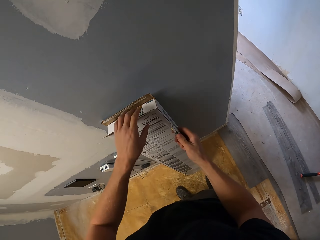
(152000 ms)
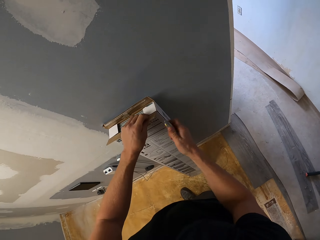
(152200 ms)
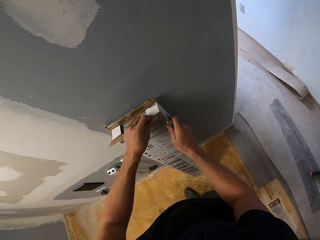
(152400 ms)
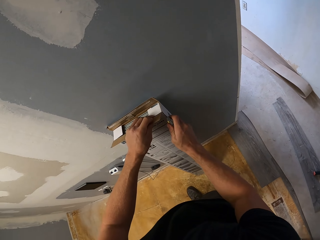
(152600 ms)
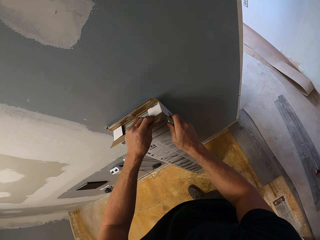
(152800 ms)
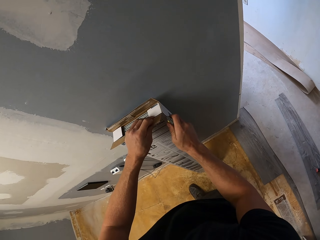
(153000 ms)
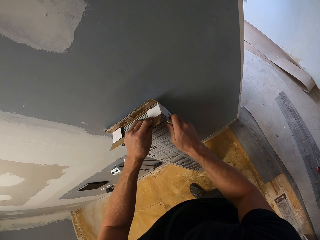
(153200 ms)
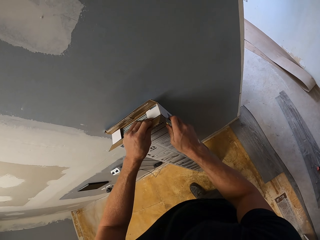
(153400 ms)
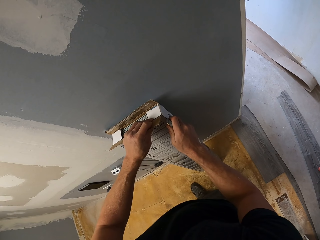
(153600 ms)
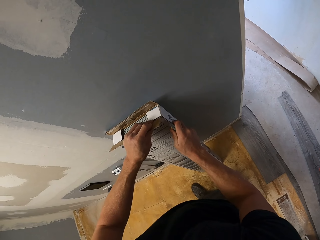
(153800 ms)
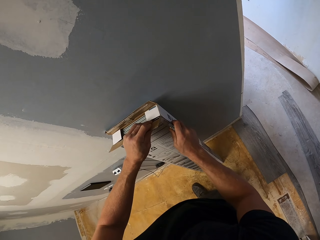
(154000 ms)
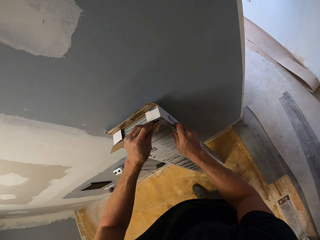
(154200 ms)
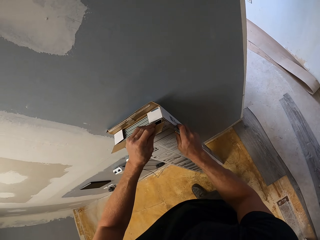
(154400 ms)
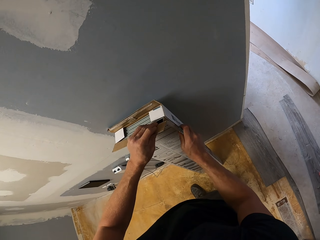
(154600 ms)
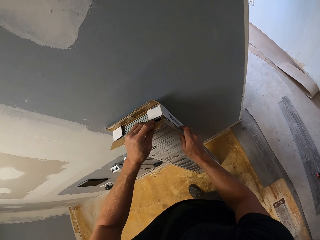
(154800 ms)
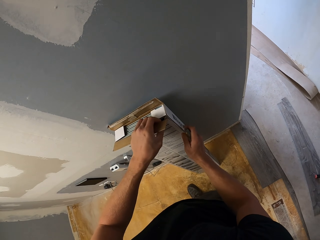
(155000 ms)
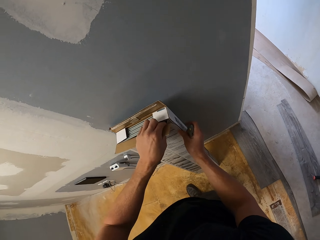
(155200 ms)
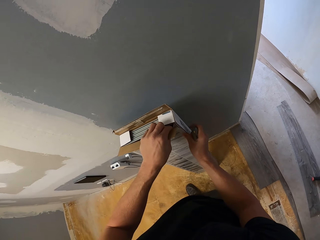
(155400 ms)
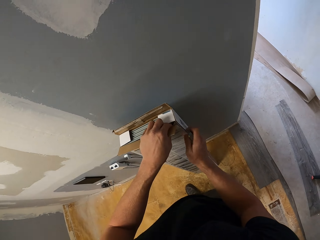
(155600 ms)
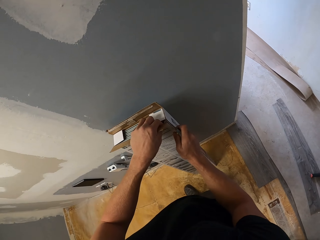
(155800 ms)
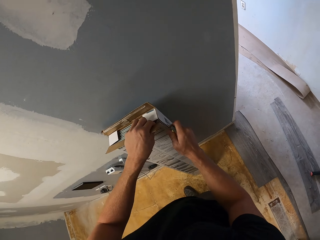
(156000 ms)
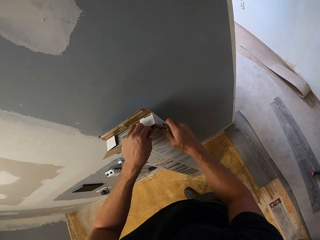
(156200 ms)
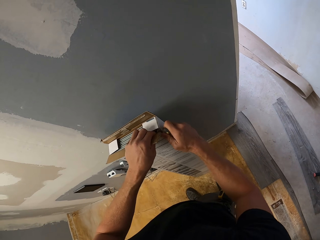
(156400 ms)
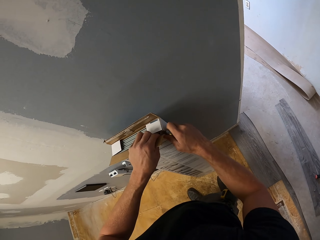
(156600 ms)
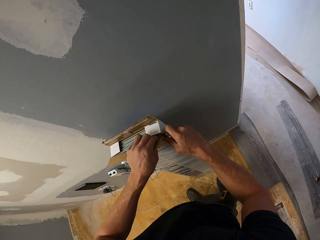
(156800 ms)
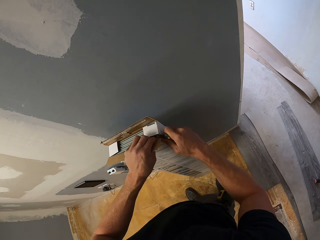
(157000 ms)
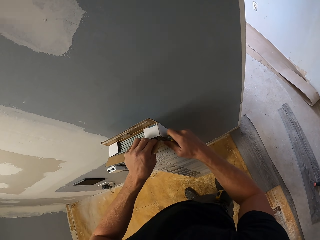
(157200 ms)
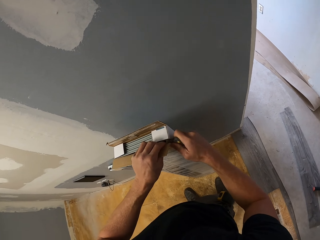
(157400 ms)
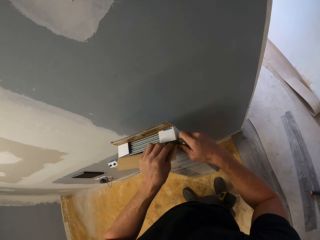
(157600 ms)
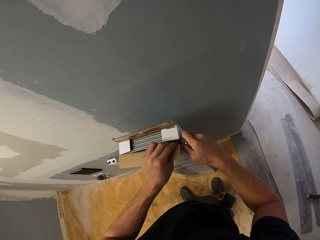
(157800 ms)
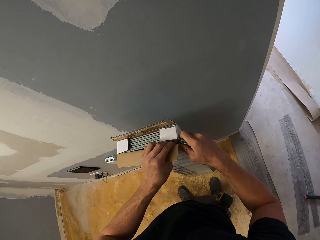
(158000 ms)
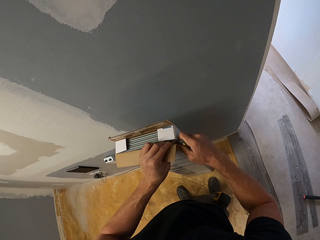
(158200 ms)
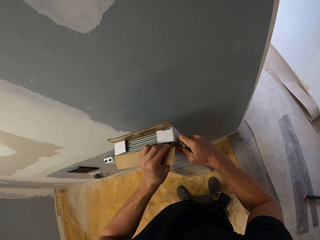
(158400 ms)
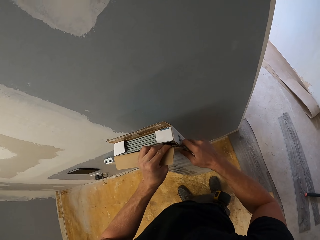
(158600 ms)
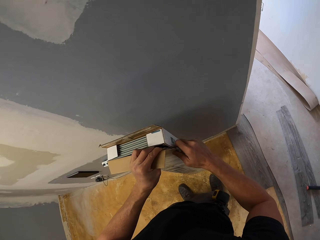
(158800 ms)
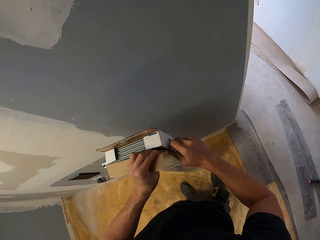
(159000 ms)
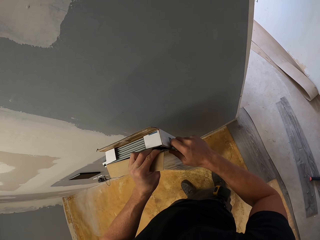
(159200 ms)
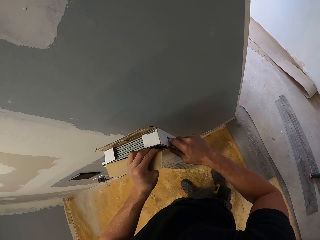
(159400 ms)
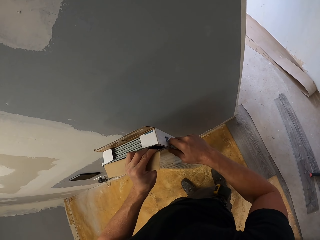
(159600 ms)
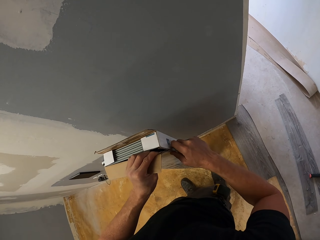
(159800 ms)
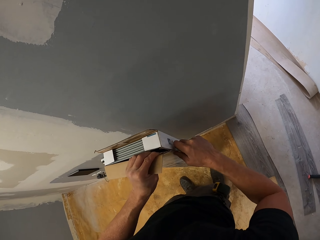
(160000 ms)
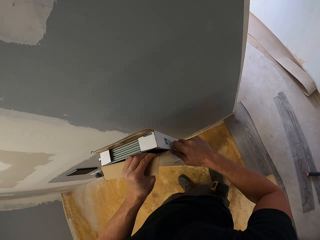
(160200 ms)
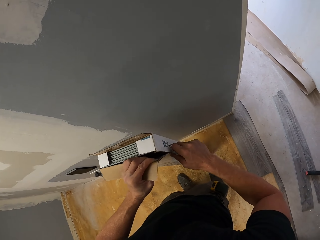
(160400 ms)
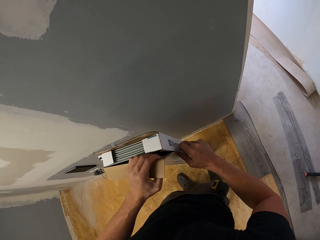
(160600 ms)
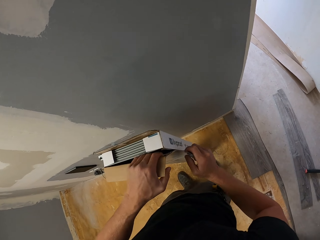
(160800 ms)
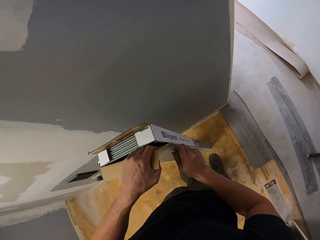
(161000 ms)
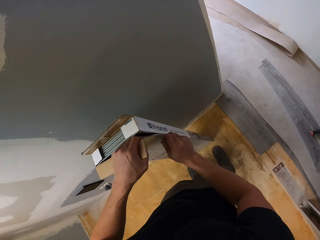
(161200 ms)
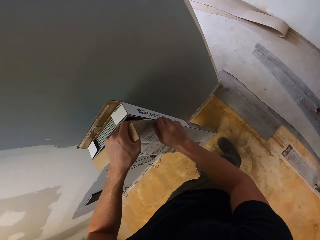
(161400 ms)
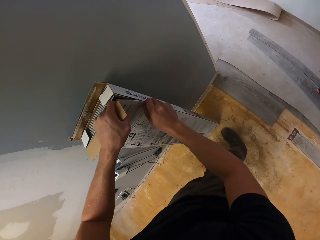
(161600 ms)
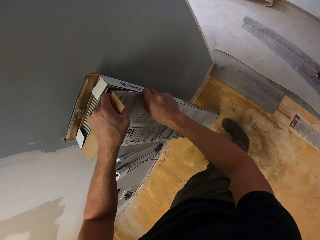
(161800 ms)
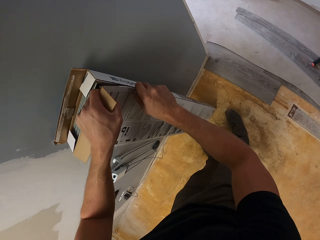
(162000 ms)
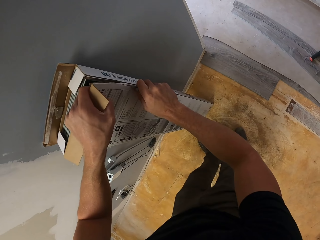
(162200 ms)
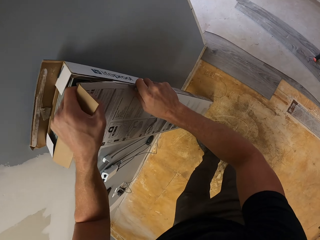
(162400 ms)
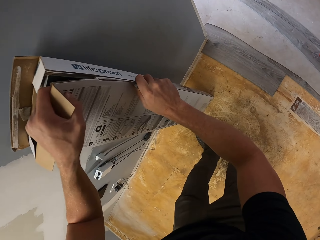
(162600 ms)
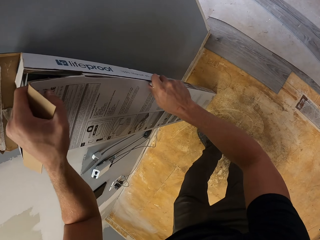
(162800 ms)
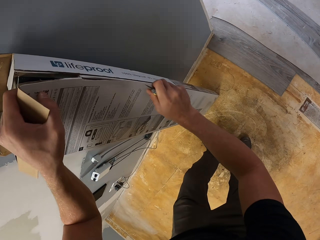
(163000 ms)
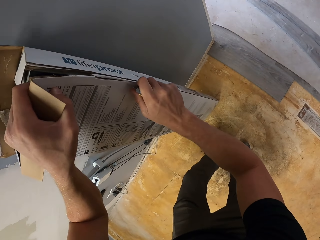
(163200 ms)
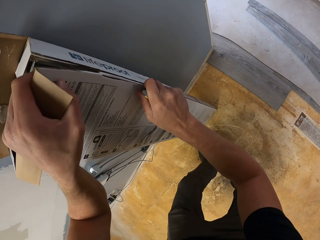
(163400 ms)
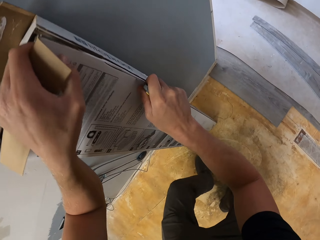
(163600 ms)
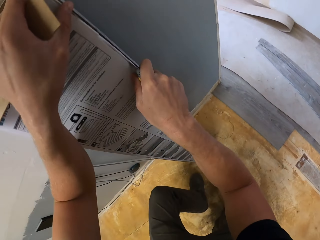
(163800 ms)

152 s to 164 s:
The camera wearer cuts the box with something. They remove the cutter from the pocket. They cut the box.

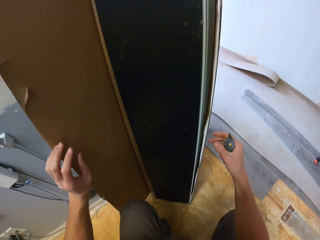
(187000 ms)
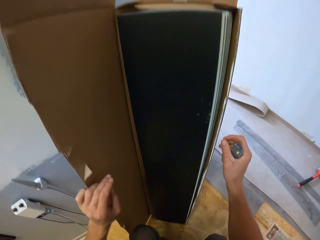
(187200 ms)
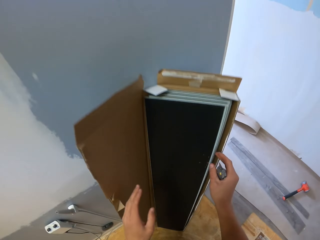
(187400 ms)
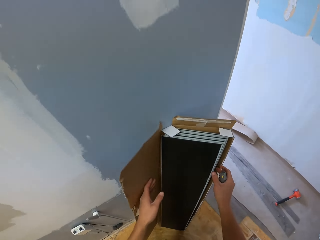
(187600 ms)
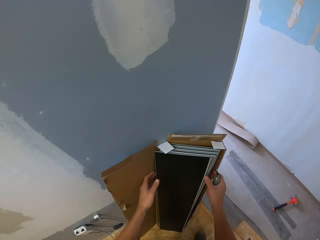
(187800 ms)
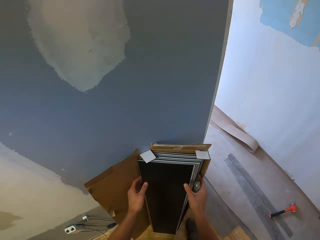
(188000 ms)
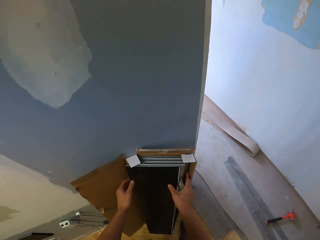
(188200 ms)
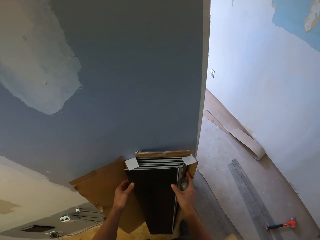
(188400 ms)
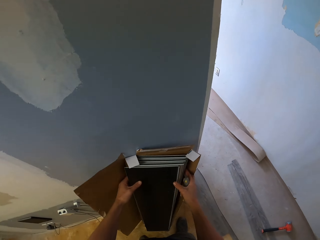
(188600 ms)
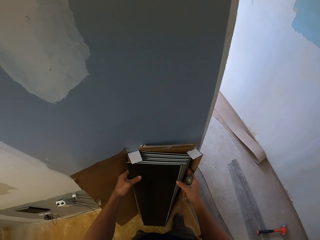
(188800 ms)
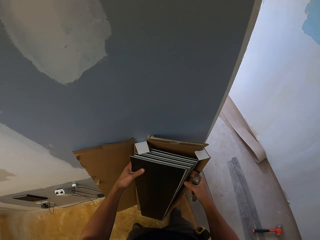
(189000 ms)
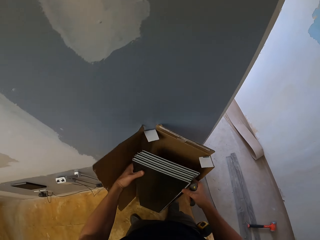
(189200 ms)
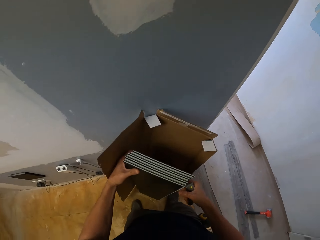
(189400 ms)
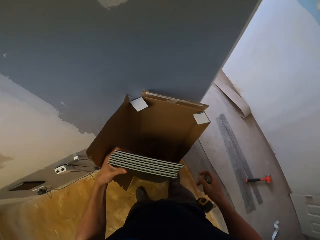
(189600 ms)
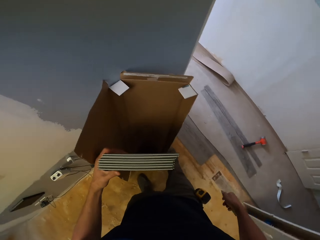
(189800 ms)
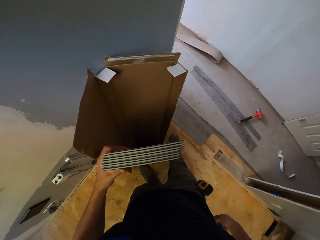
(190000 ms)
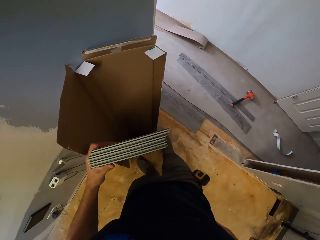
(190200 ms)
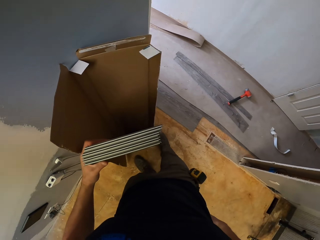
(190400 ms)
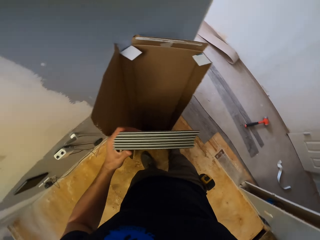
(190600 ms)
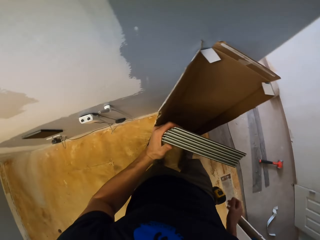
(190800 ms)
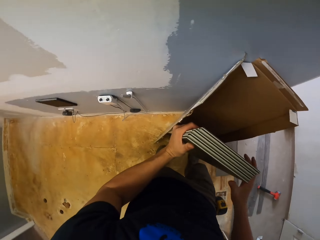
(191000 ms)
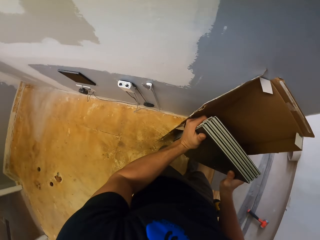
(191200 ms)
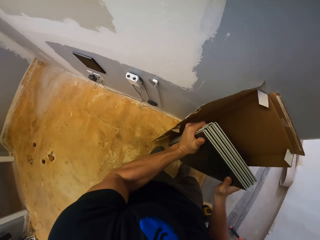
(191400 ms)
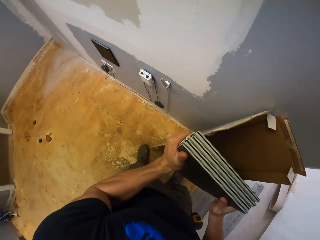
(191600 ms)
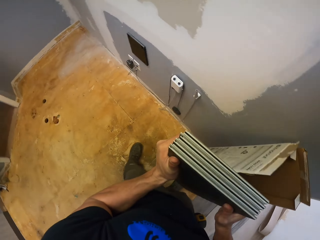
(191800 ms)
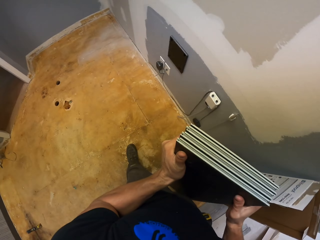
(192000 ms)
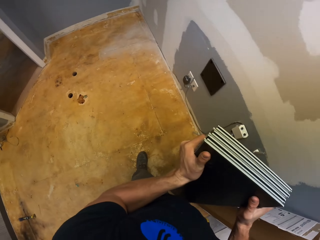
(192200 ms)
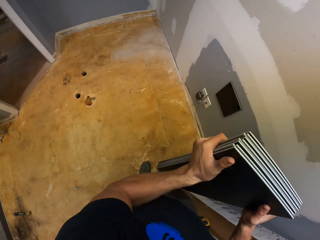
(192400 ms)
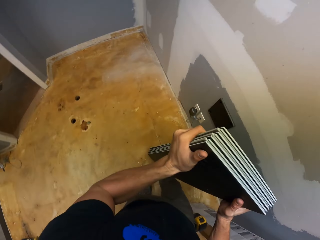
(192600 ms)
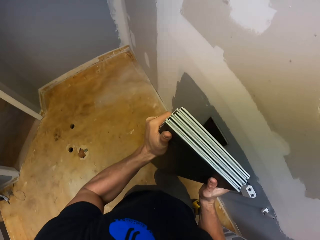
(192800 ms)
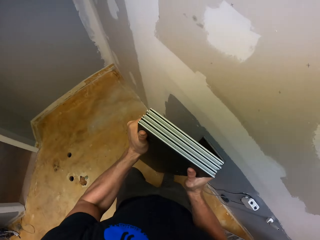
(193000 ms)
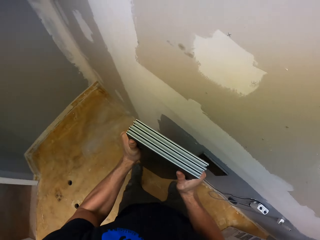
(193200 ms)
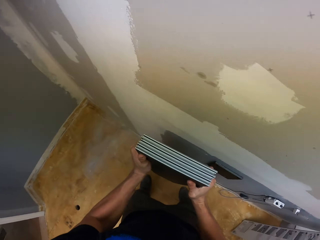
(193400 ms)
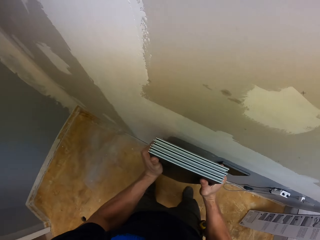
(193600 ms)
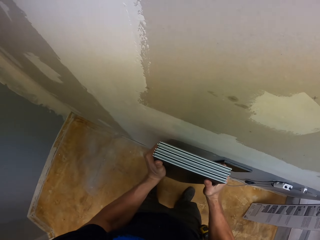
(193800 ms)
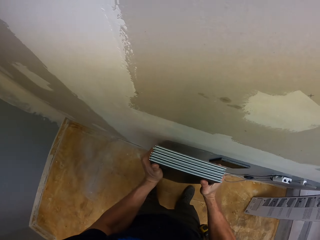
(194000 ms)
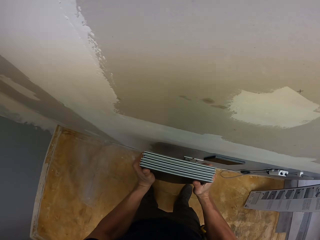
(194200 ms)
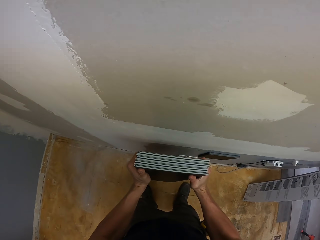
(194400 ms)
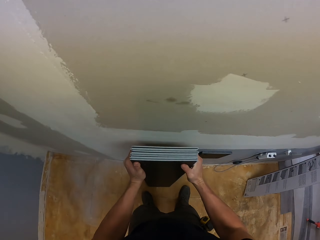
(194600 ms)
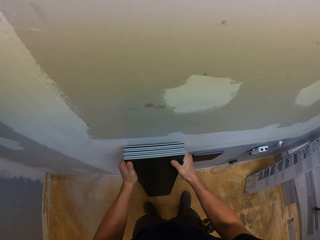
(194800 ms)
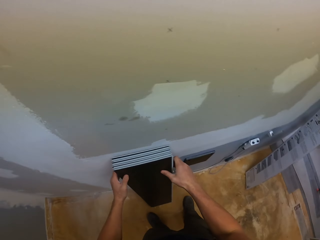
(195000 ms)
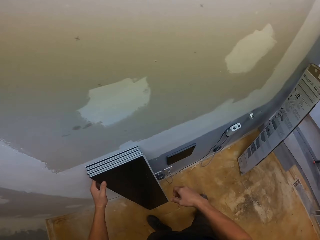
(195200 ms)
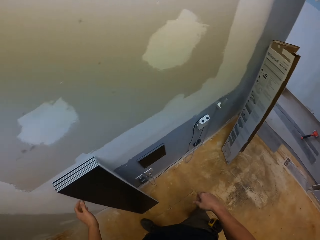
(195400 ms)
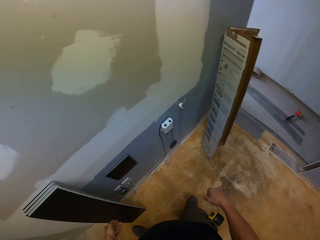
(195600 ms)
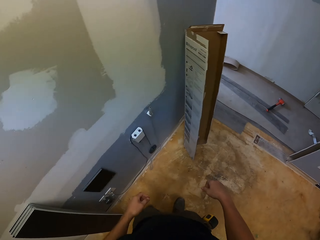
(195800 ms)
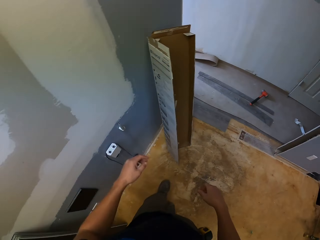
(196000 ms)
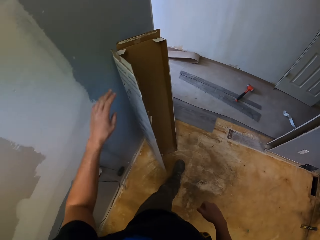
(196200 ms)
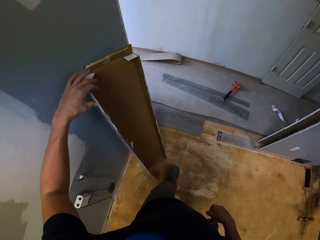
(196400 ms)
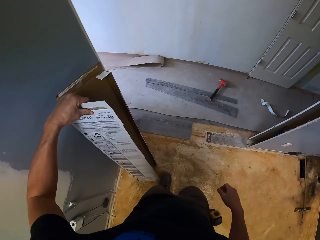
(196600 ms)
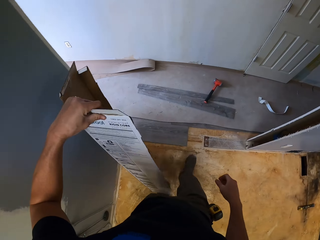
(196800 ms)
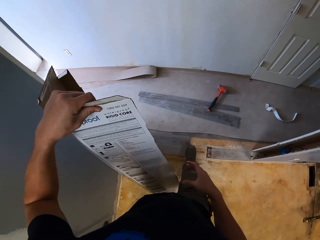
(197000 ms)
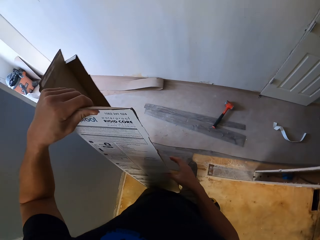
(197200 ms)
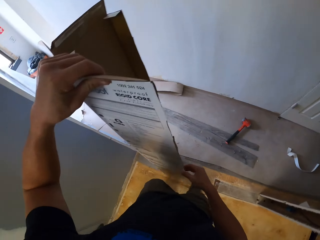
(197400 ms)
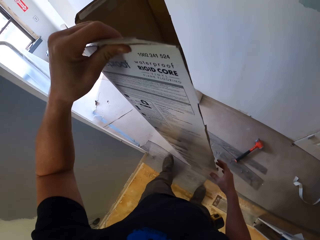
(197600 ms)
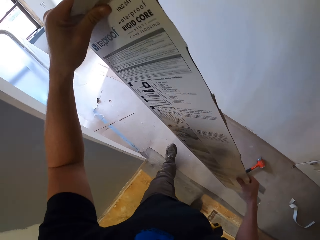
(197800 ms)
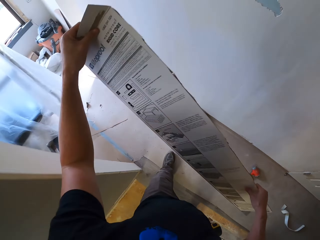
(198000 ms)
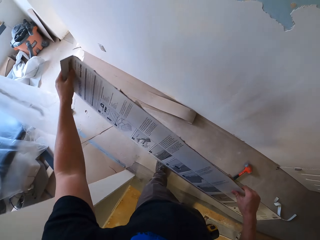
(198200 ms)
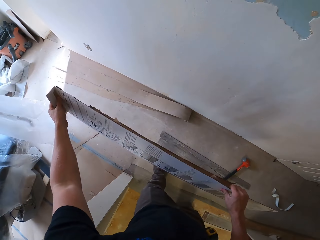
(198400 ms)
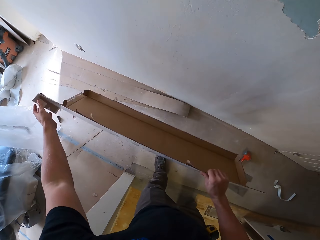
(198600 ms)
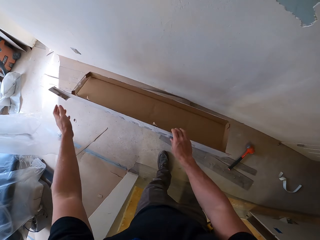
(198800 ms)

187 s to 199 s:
The camera wearer removes the boards from the box. They put the cutter into the pocket. They carry something. They put the boards against the wall. They walk on the floor, pick up the box and walk on the floor.
